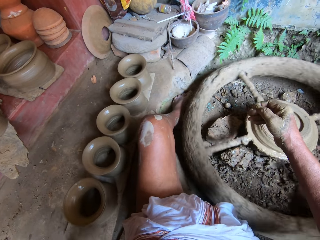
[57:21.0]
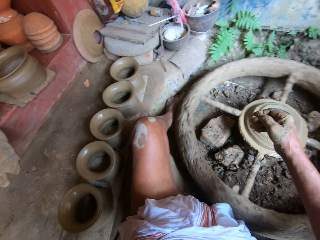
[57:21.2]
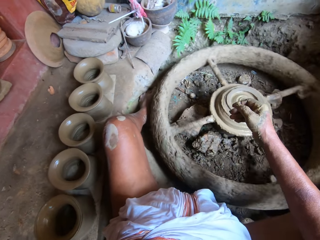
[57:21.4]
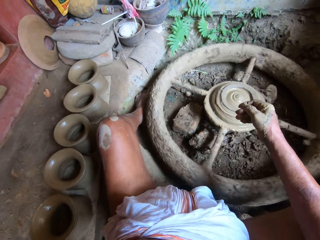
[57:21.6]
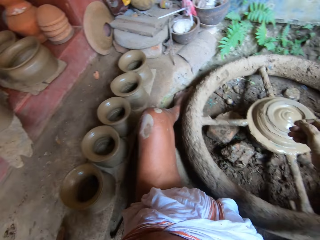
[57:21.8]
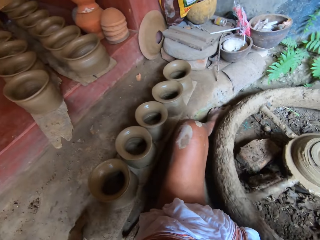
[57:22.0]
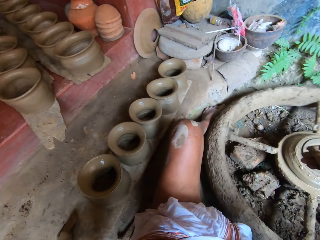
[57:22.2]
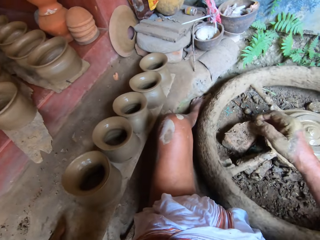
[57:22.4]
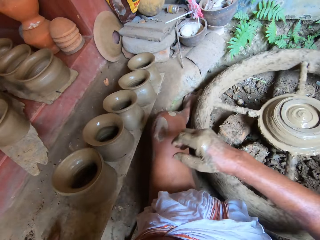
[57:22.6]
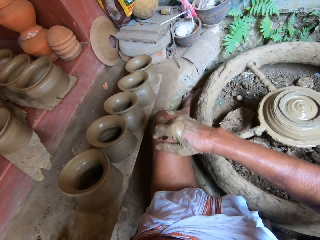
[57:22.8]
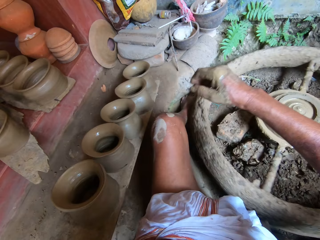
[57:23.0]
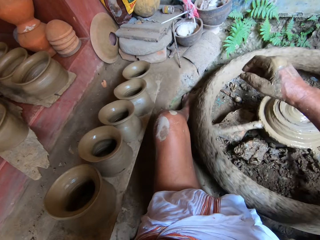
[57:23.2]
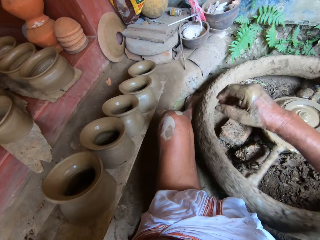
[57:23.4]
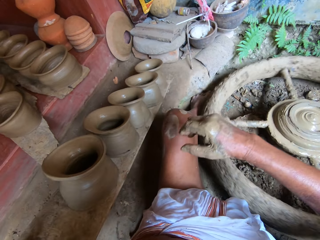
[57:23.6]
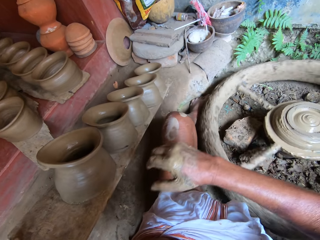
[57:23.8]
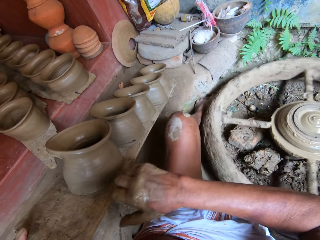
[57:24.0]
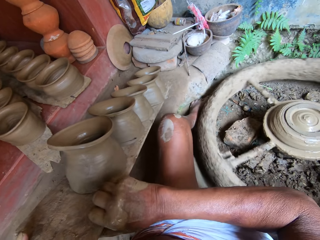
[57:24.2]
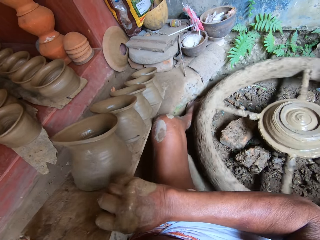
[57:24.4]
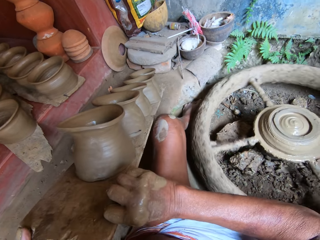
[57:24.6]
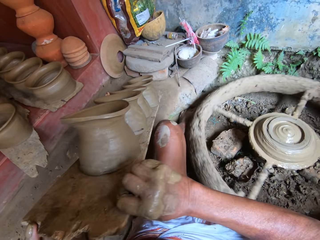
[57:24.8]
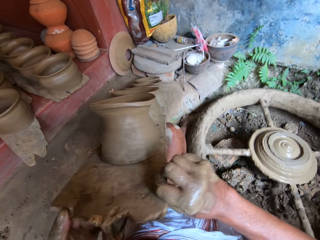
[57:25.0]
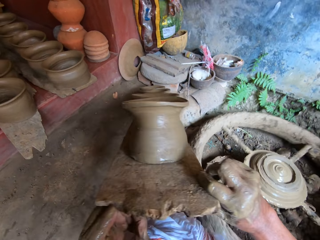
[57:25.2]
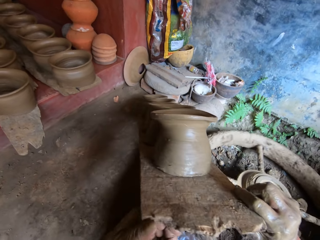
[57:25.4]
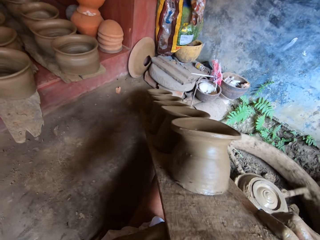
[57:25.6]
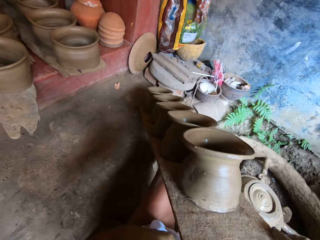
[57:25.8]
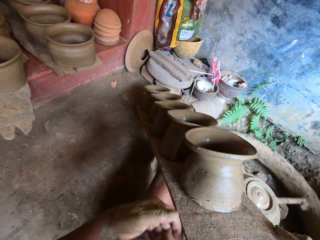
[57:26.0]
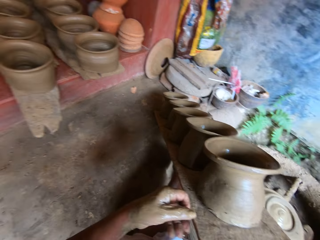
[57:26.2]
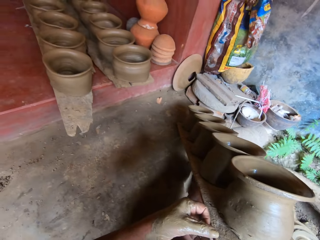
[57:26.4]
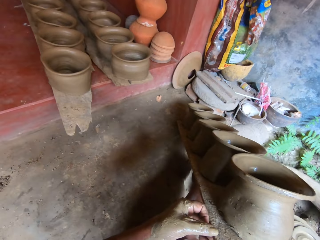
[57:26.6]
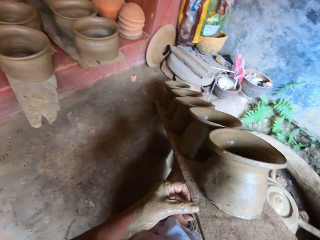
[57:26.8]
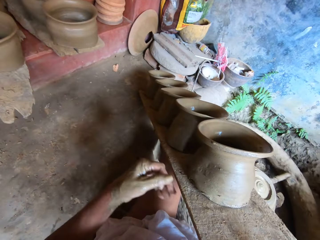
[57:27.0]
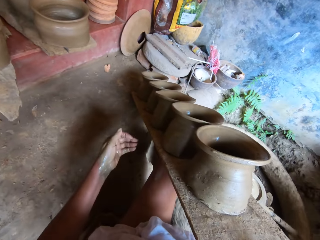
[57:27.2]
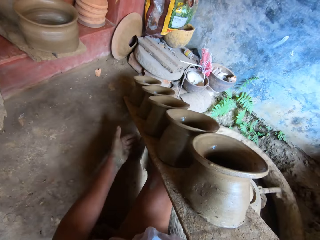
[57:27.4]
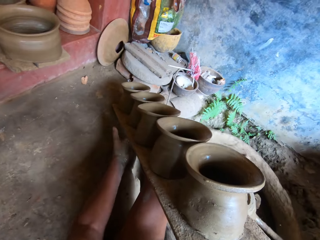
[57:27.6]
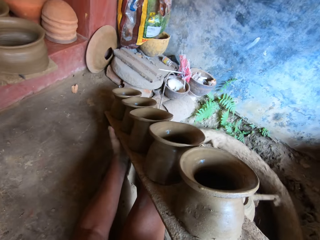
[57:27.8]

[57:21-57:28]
The camera wearer adjusts the wood with his left hand. He places the plank on his left lap with his hands. He raises the wood with both hands. He carries the plank from his left lap with his hands.

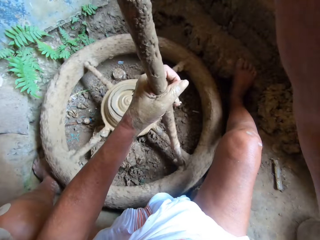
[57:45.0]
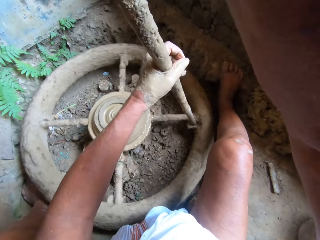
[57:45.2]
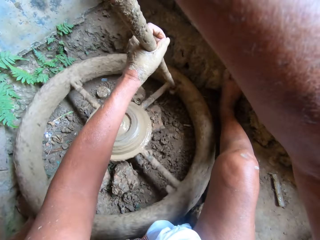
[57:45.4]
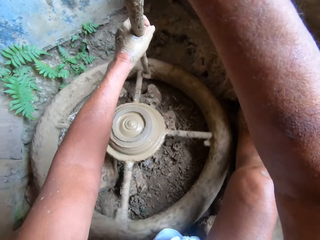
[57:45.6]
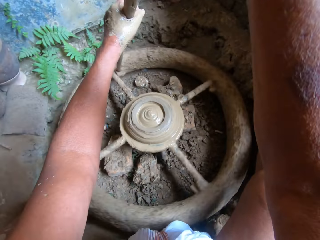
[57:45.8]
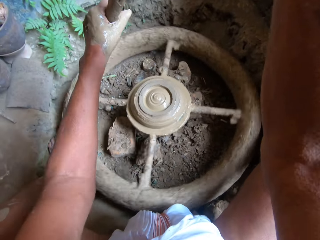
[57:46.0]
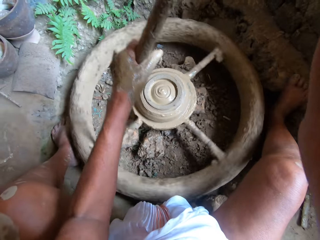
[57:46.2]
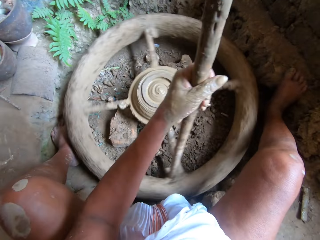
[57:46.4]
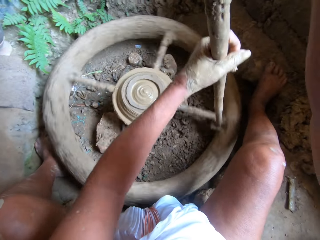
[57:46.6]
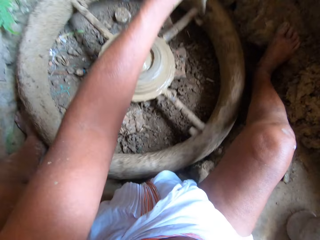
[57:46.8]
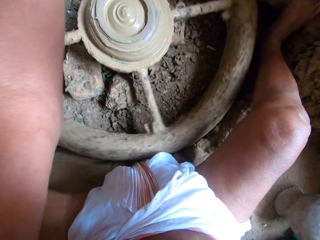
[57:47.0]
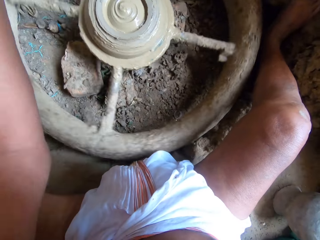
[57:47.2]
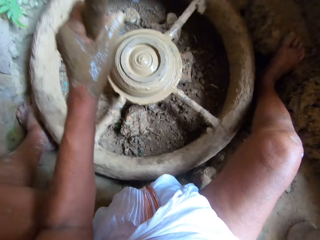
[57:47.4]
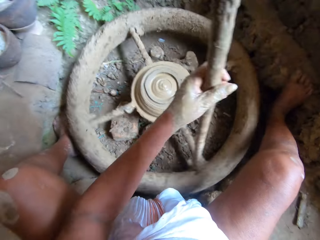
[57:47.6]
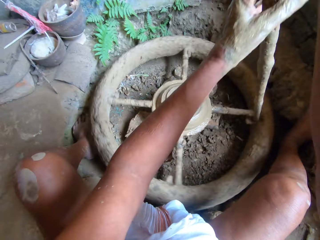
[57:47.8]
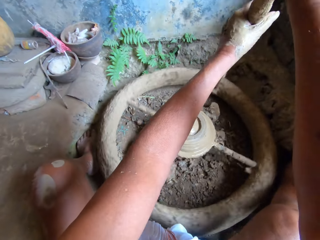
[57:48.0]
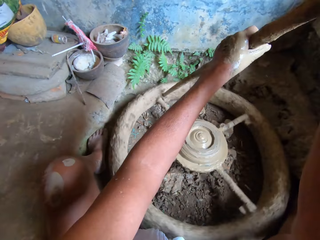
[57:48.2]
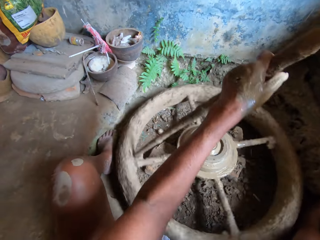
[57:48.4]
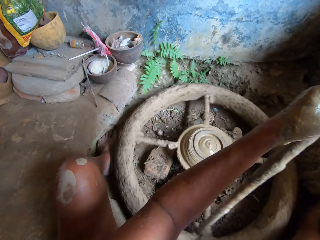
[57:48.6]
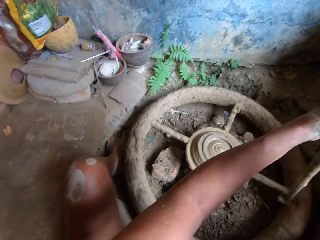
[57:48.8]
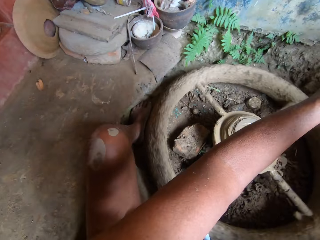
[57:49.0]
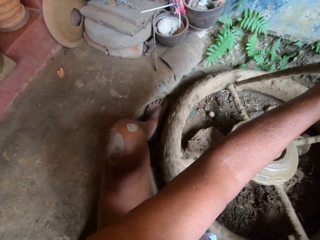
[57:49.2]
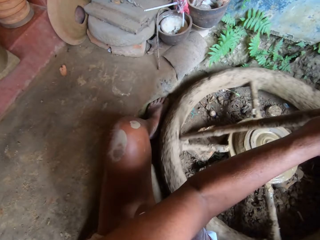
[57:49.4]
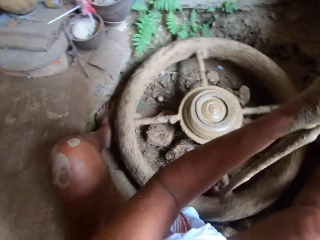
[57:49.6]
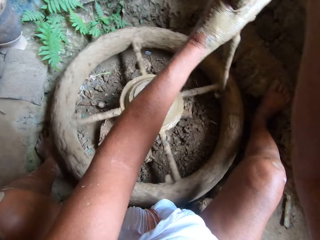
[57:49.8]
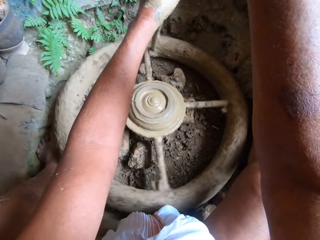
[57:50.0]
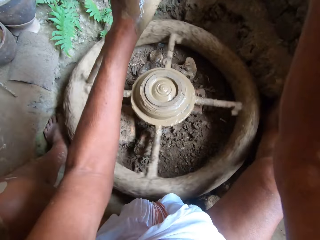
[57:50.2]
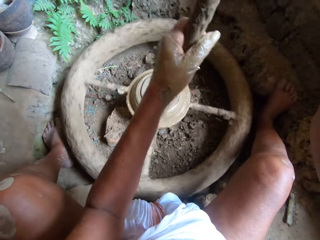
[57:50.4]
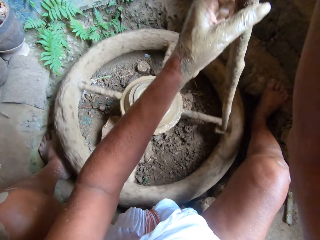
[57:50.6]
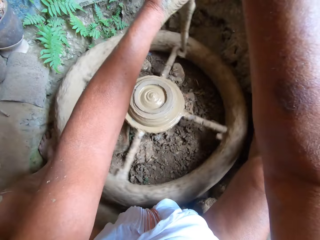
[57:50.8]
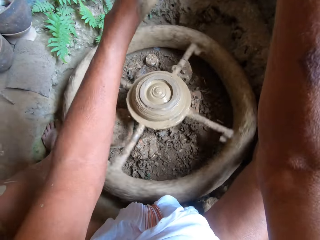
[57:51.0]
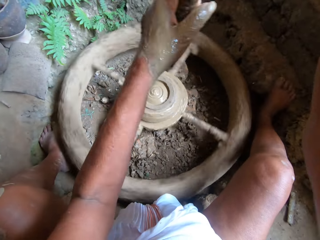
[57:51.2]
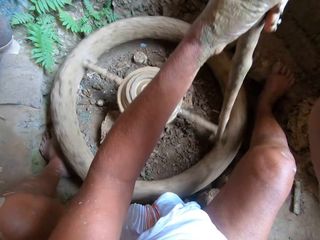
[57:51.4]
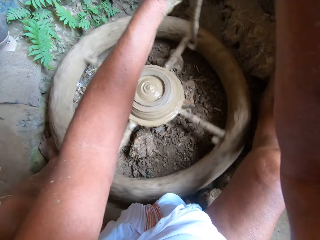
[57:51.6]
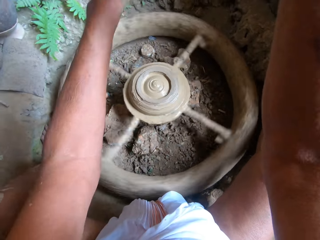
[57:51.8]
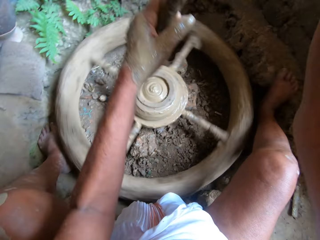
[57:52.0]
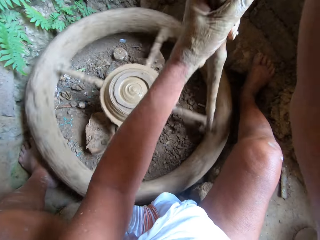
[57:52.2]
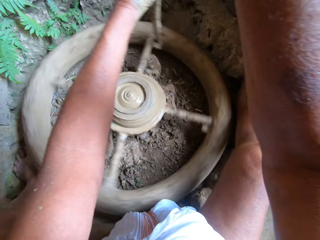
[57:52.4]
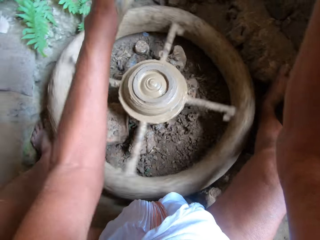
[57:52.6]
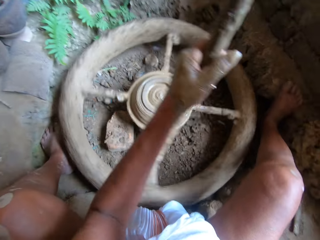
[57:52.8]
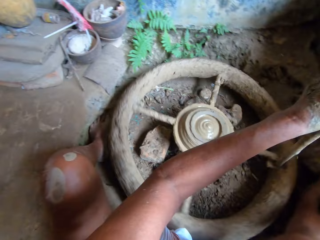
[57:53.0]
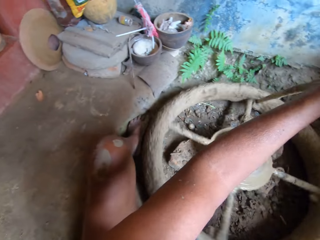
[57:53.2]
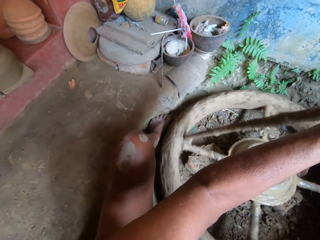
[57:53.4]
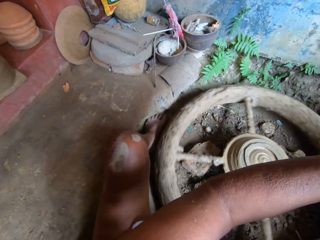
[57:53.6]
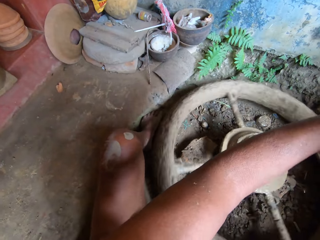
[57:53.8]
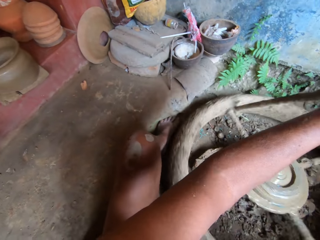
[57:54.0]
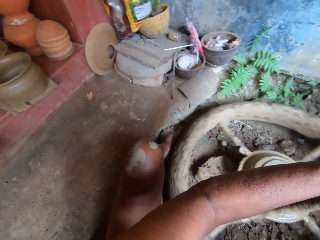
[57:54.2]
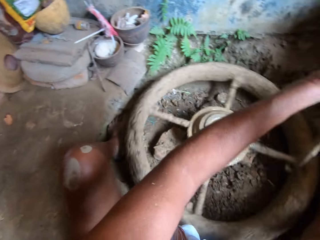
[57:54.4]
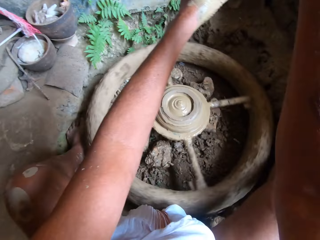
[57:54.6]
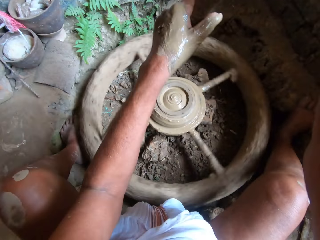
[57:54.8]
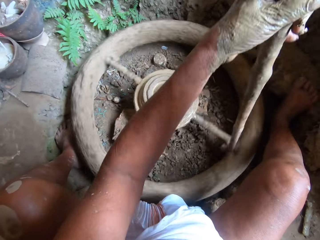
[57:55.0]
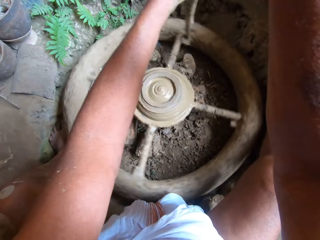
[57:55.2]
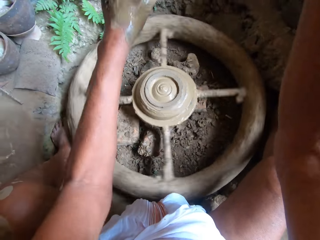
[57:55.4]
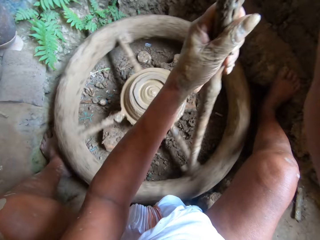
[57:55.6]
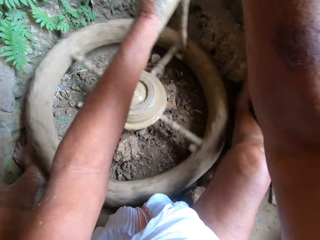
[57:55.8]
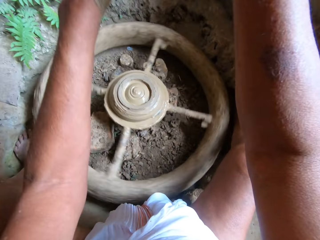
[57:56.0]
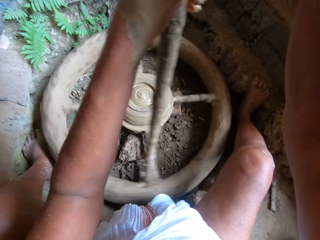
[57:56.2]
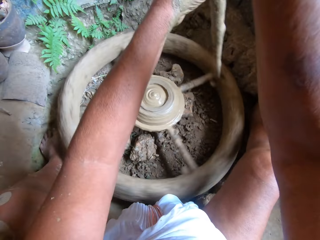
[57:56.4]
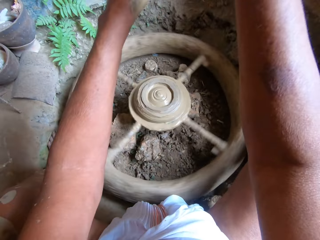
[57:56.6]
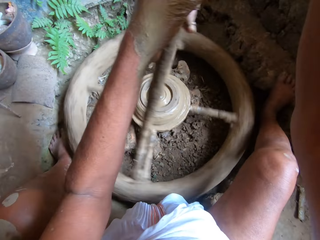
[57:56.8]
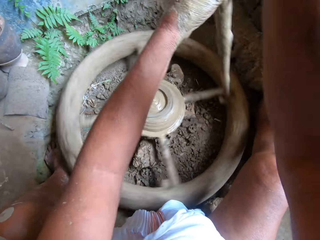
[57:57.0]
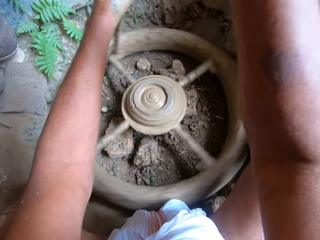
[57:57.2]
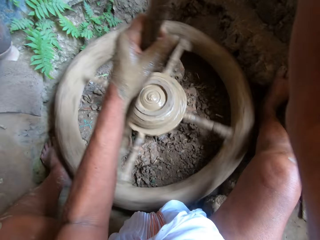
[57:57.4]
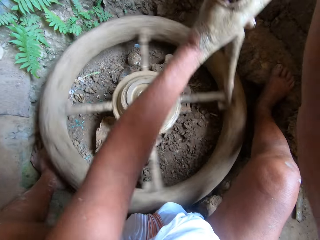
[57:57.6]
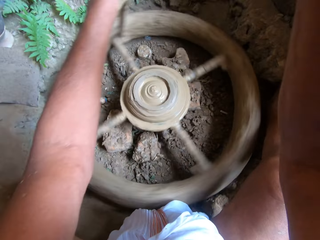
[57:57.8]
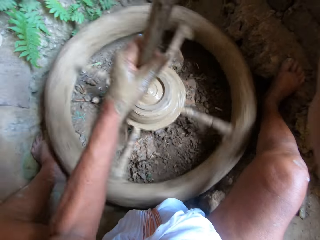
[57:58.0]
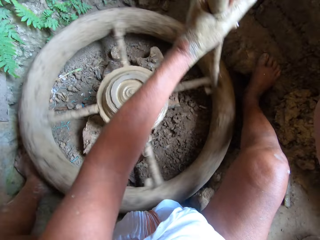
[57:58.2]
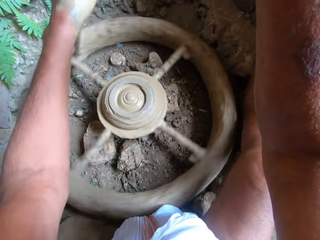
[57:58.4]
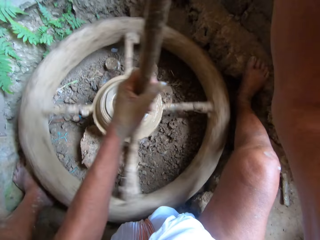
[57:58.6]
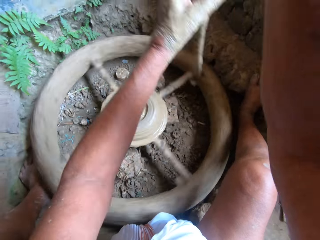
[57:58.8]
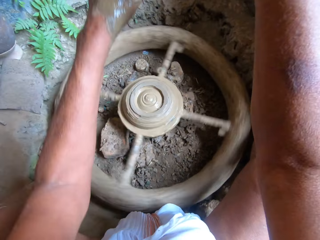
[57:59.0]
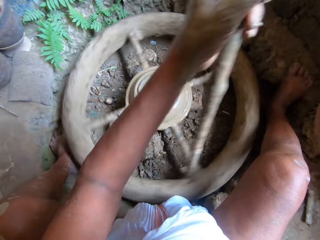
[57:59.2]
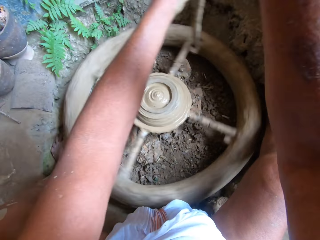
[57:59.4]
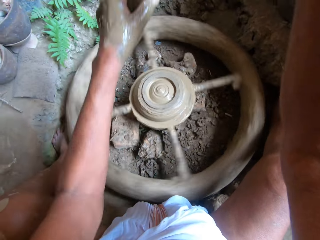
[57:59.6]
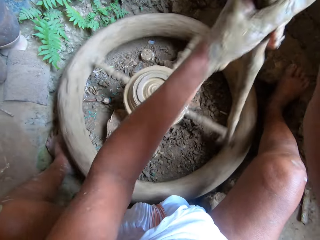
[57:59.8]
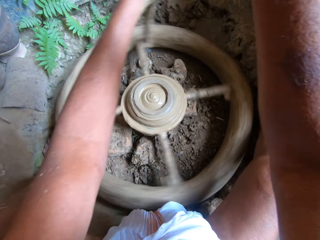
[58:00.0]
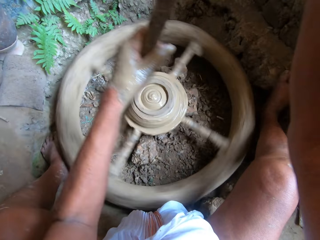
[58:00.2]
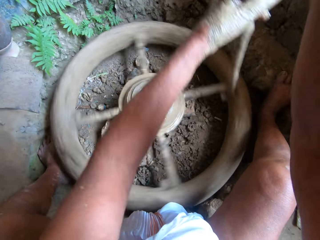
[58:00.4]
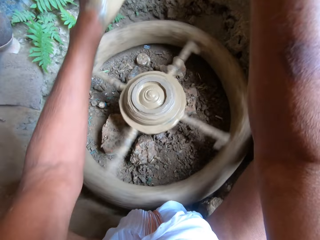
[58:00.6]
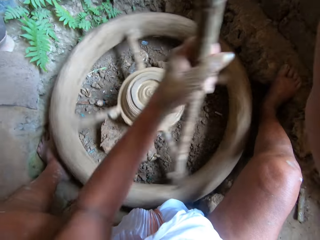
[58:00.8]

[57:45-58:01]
The camera wearer turns the potter wheel with the stick using both hands.
